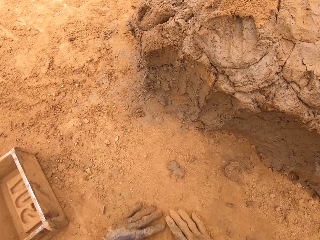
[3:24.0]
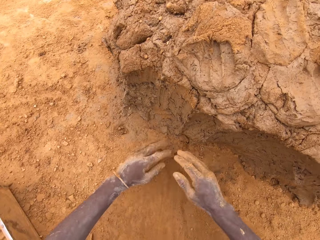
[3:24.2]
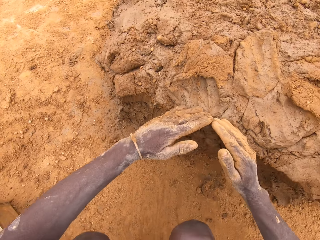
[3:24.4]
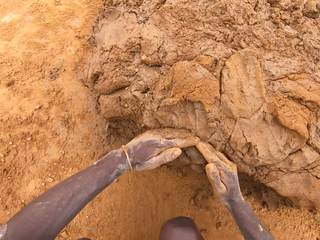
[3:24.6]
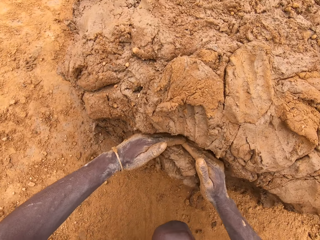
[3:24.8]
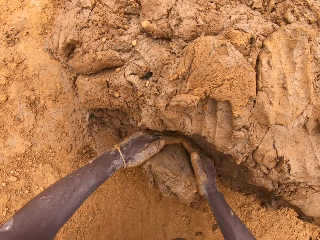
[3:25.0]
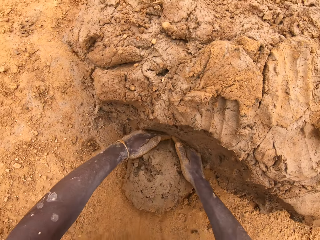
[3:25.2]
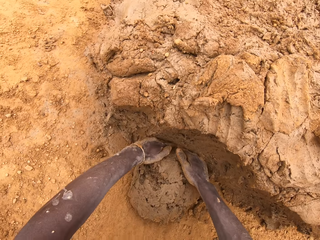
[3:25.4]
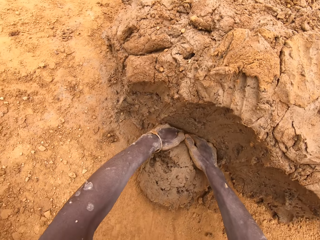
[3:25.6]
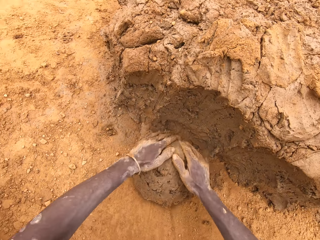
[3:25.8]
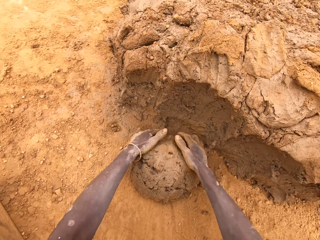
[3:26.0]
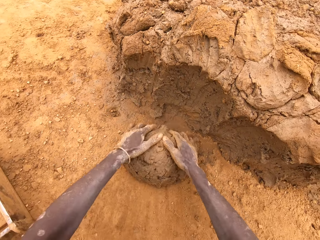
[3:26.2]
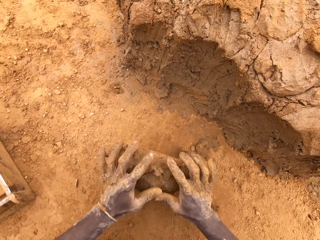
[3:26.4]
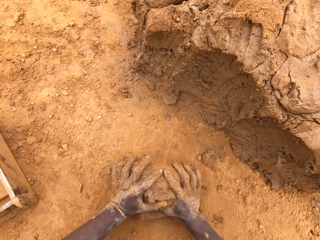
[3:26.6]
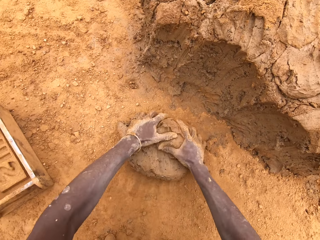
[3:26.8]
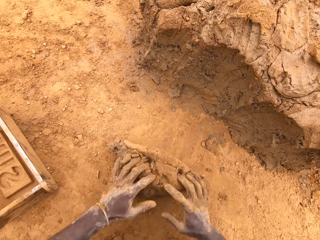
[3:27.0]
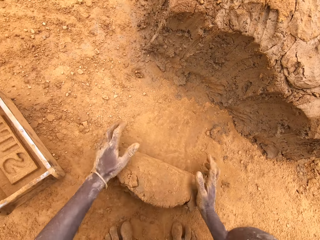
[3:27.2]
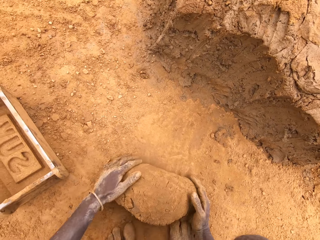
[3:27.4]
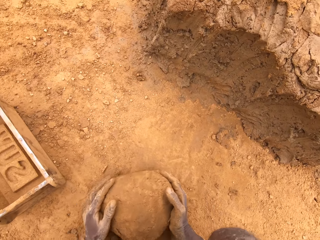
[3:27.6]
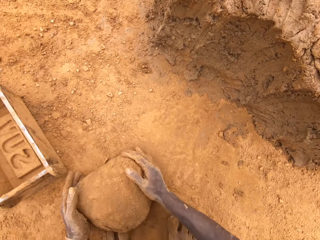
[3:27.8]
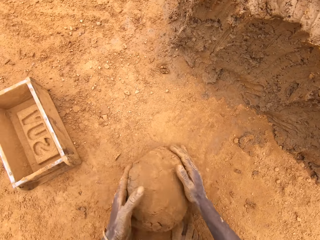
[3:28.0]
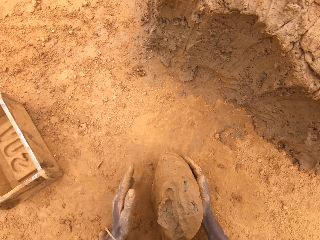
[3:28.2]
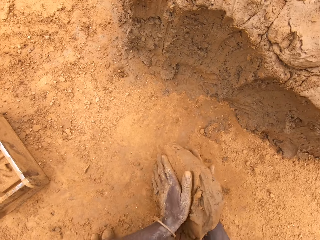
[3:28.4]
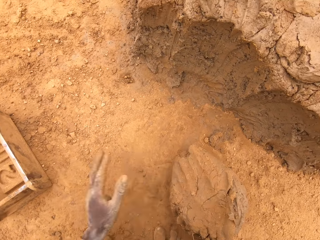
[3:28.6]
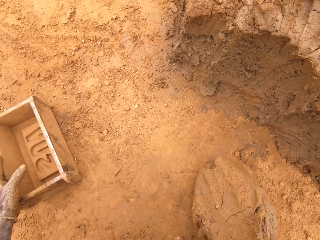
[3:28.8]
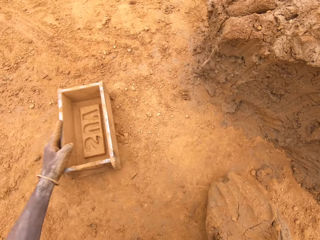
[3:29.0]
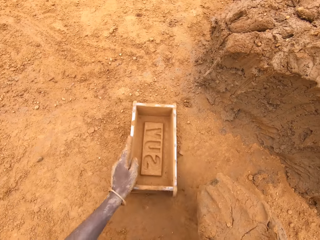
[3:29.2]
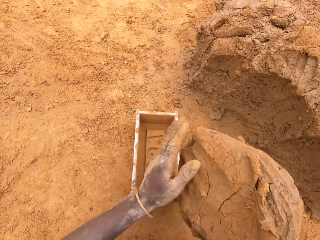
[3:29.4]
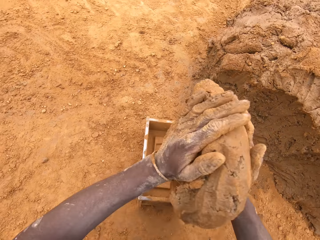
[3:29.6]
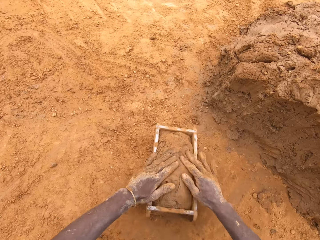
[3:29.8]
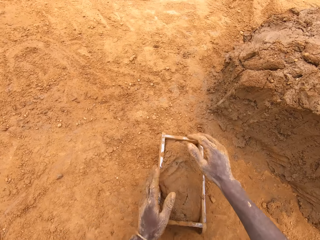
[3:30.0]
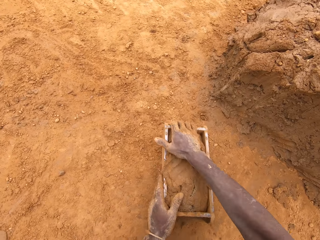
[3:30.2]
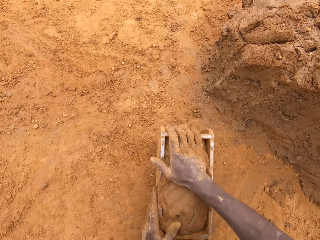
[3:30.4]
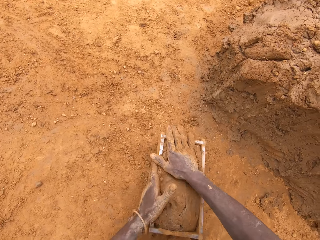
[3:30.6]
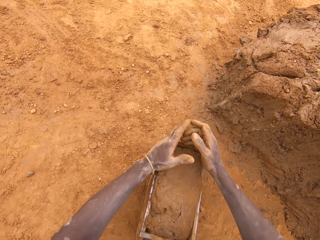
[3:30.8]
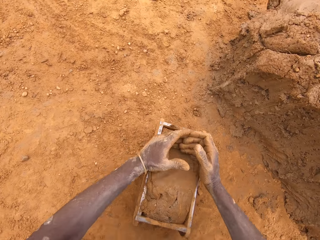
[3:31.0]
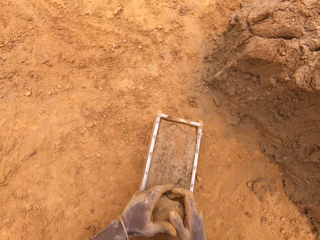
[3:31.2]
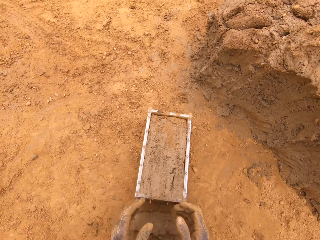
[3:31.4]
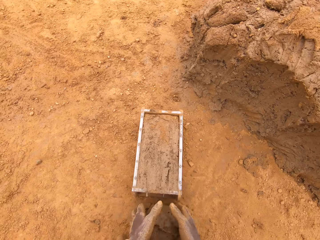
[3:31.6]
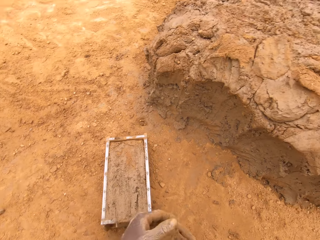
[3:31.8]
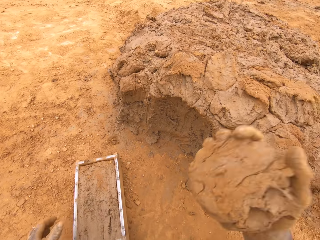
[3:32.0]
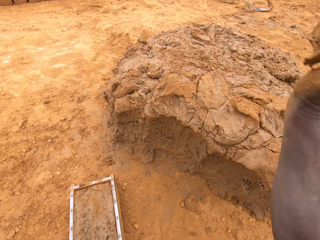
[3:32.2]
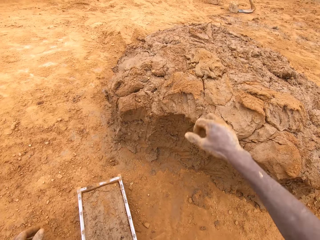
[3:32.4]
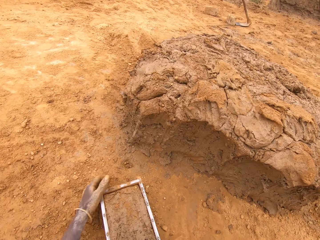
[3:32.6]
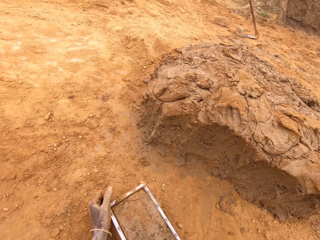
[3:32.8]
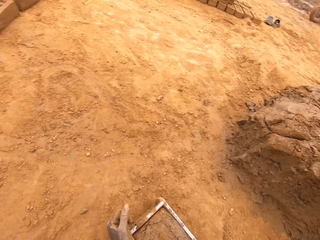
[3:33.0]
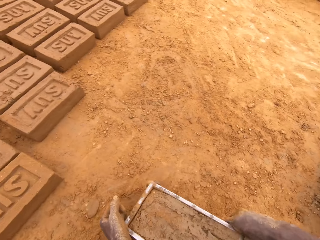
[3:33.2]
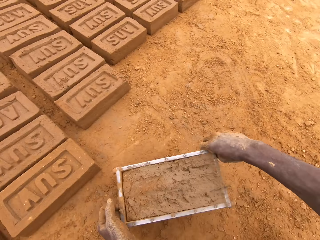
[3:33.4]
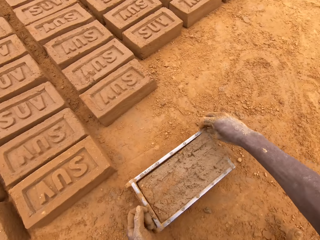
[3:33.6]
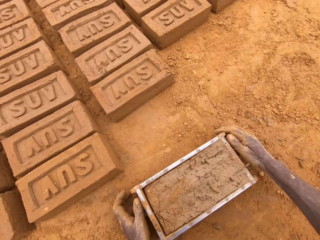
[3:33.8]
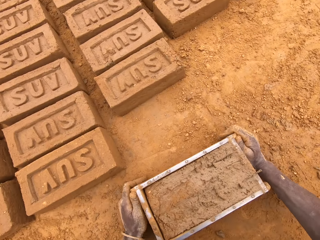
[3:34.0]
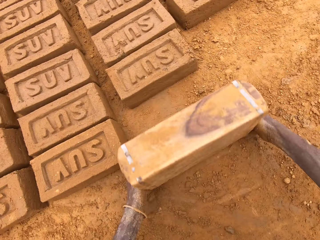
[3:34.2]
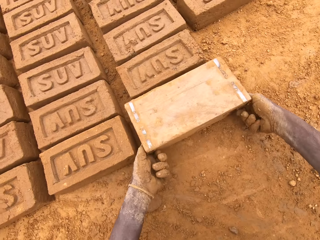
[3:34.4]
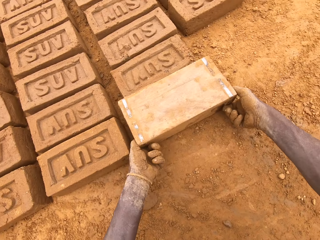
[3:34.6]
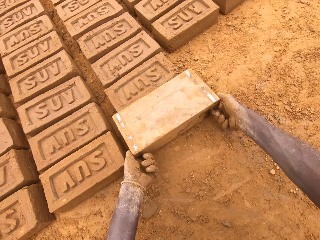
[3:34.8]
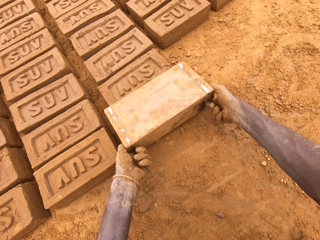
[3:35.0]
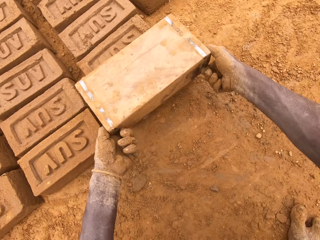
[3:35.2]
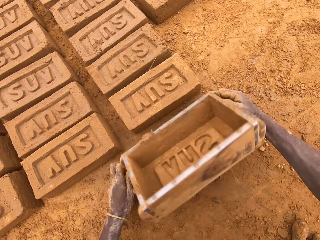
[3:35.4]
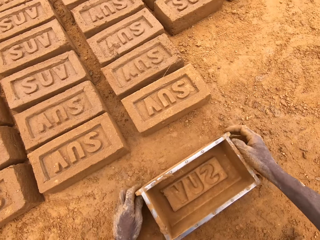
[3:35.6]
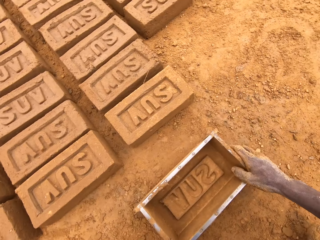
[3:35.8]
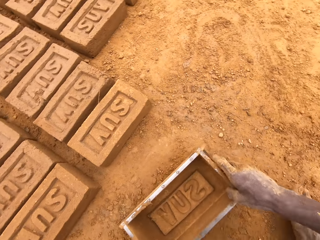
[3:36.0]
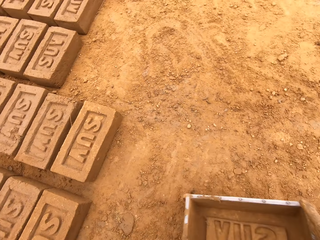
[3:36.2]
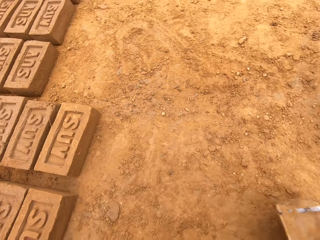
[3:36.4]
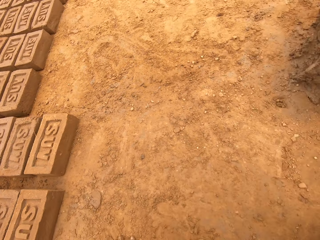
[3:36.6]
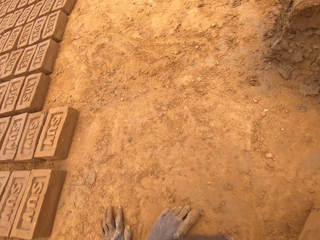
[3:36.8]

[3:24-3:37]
The camera wearer cuts mud from the heap of mud. They mould the mud. They put mud in the brick mould. They cut mud from the brick mould. They throw mud on the heap of mud. They put a brick on the ground from the brick mould.

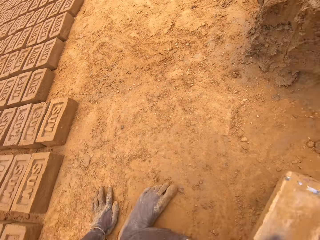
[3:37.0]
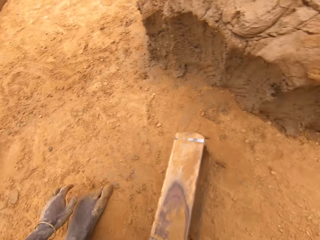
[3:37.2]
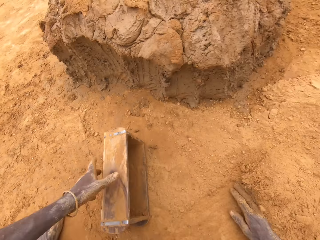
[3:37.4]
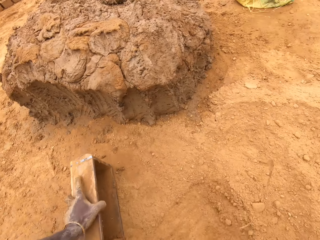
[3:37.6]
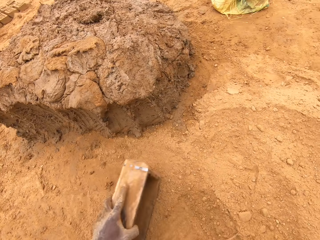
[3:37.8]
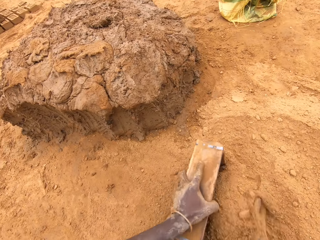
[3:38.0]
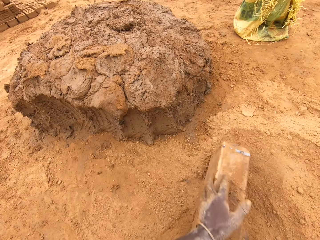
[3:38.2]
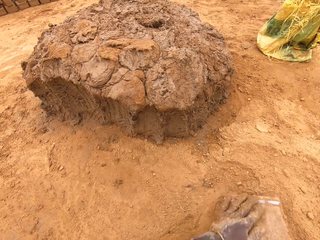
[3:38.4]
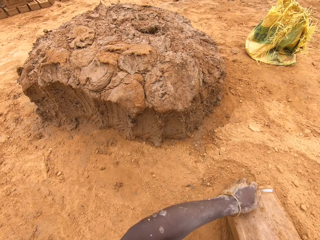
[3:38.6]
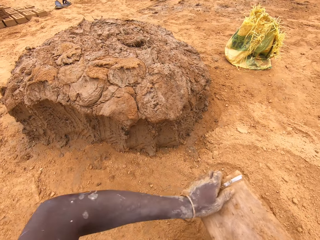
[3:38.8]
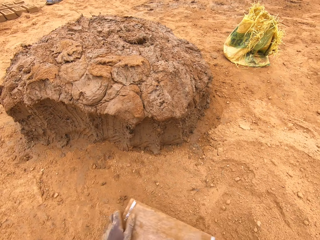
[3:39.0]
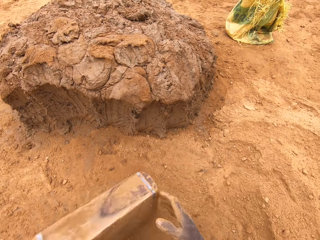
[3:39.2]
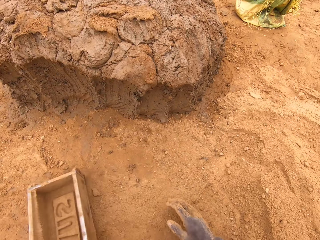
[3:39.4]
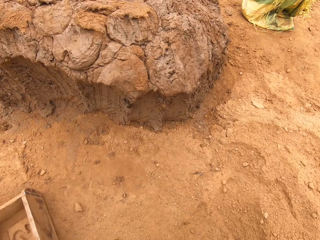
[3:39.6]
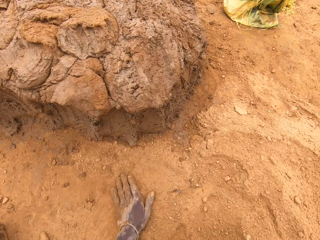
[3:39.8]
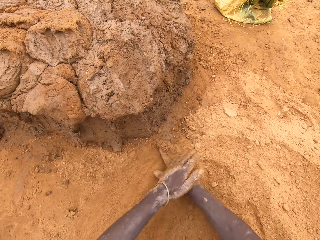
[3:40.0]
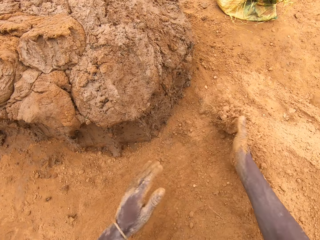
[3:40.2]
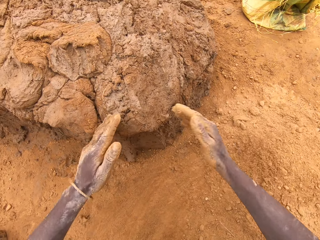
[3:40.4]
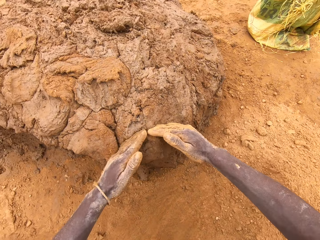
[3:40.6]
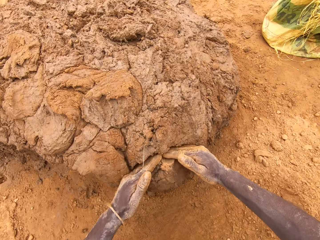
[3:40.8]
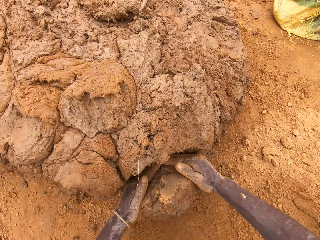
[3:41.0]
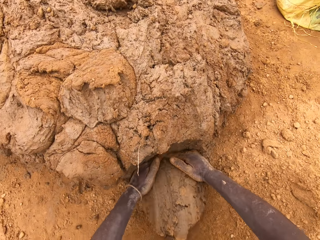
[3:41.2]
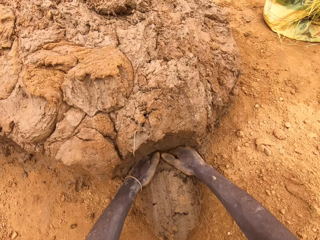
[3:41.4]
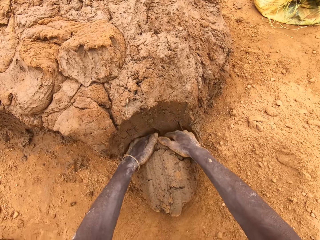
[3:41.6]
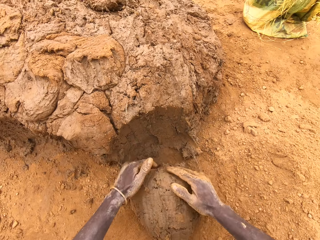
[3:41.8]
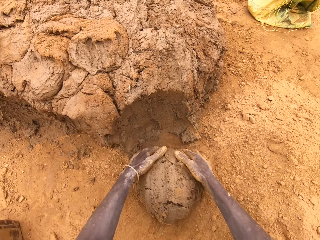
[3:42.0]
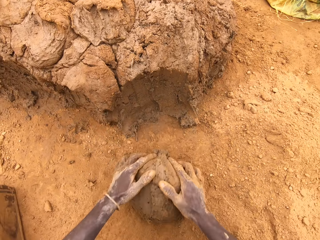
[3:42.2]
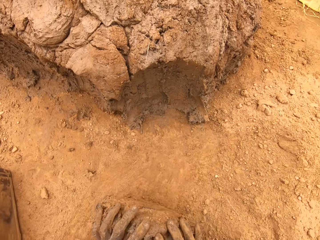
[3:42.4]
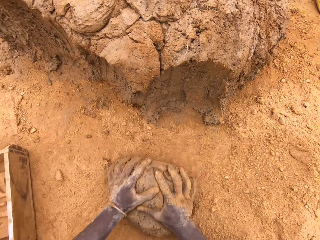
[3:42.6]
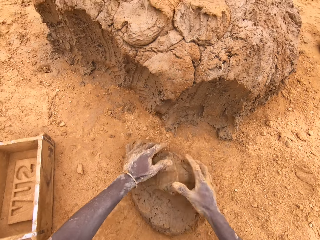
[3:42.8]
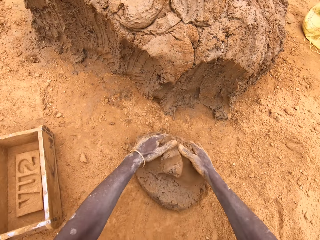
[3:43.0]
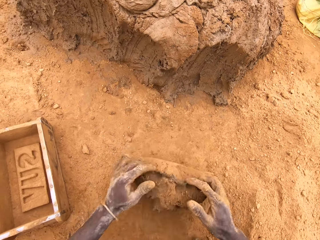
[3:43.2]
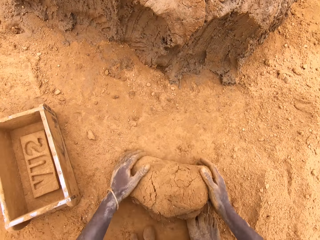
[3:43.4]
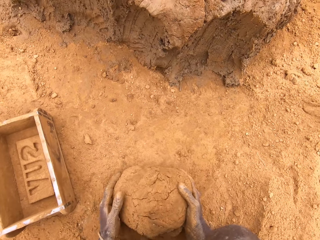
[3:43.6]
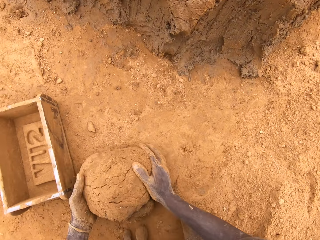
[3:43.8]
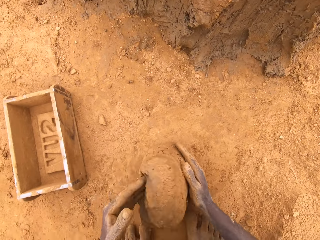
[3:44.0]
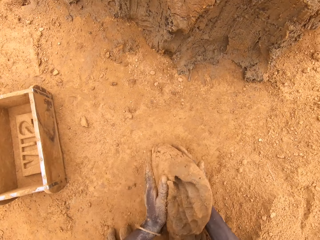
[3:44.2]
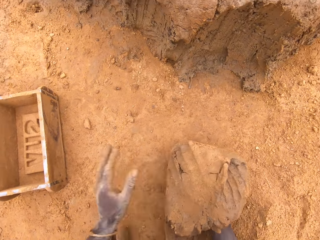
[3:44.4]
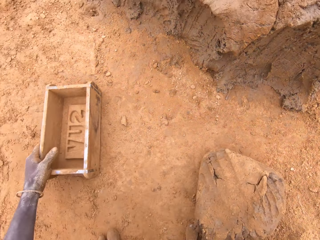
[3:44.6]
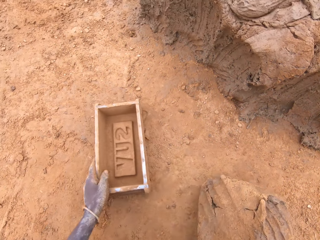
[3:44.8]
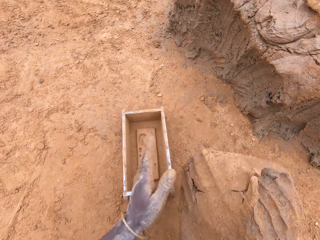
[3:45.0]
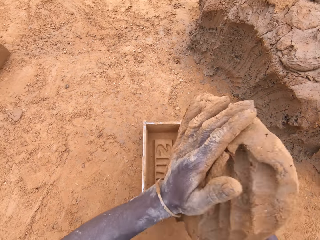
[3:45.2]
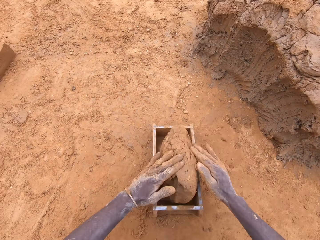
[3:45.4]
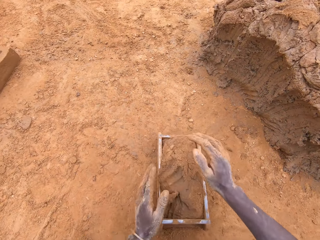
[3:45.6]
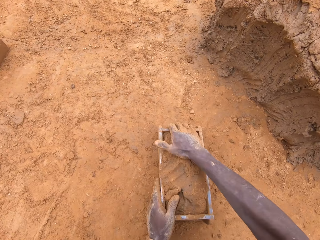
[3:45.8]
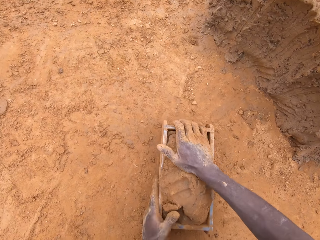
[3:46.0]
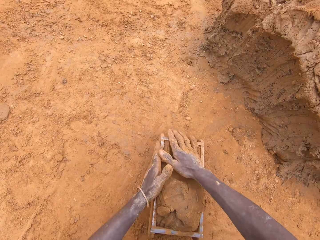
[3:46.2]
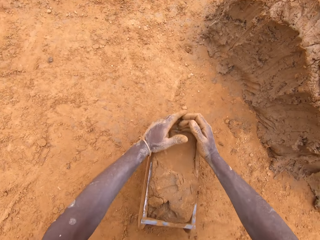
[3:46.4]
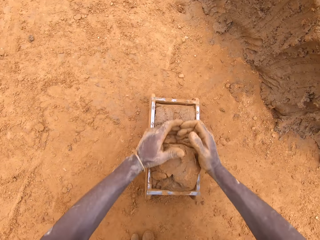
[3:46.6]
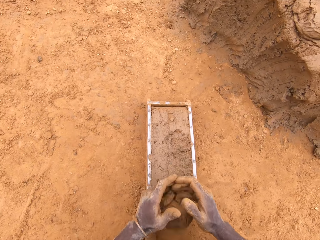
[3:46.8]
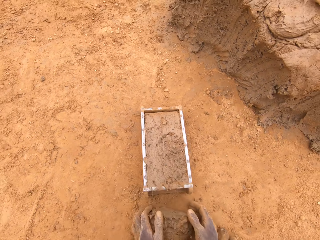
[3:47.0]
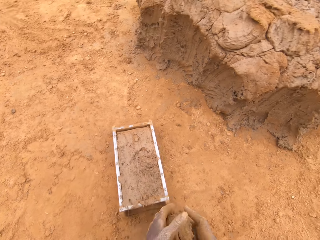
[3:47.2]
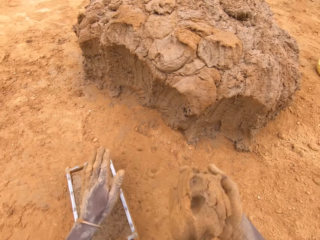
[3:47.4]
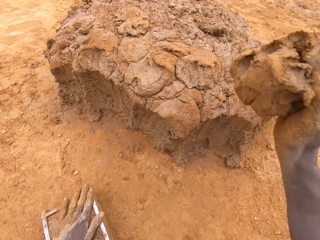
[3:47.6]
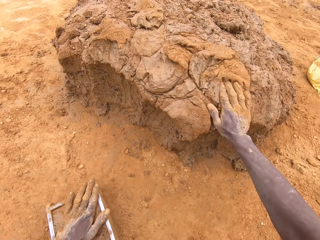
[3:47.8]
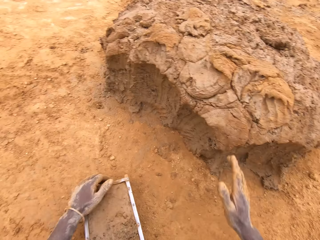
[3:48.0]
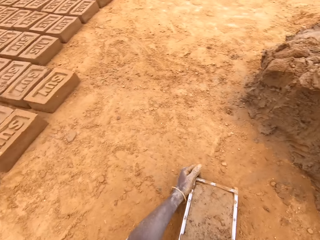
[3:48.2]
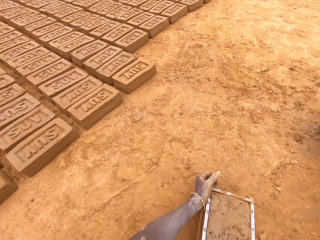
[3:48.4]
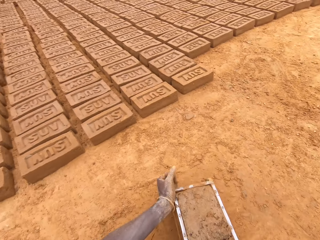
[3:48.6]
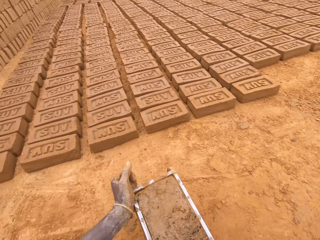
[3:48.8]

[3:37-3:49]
The camera wearer puts sand in a brick mould. They pour sand from the brick mould. They cut mud from the heap of mud. They mould the mud. They put mud in the brick mould. They cut mud from the brick mould. They throw mud on the heap of mud.
